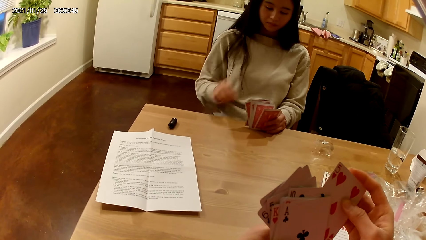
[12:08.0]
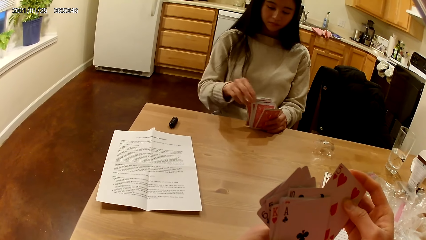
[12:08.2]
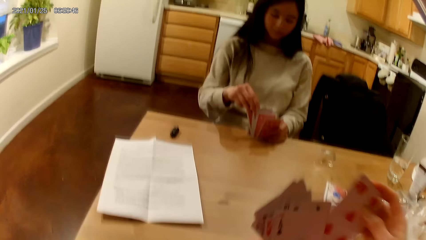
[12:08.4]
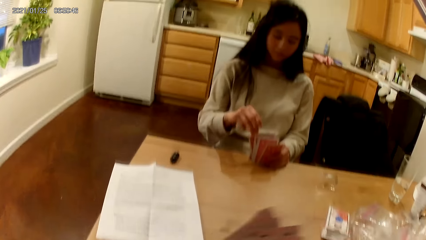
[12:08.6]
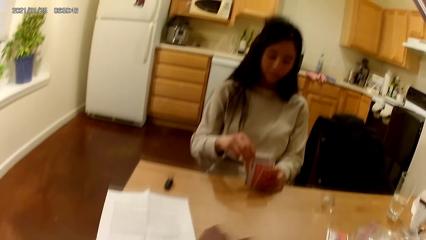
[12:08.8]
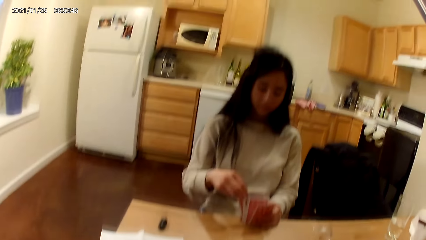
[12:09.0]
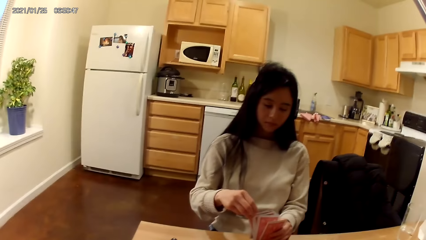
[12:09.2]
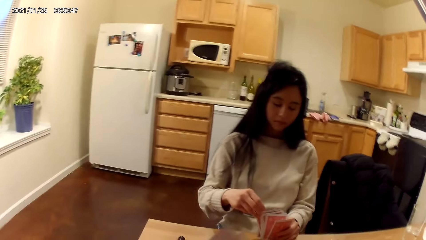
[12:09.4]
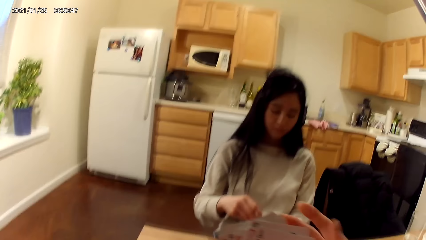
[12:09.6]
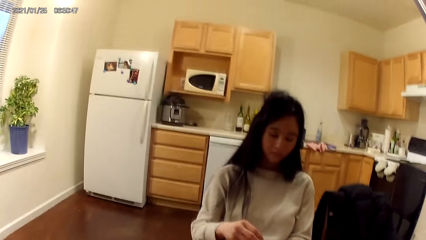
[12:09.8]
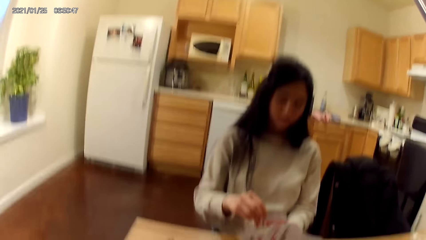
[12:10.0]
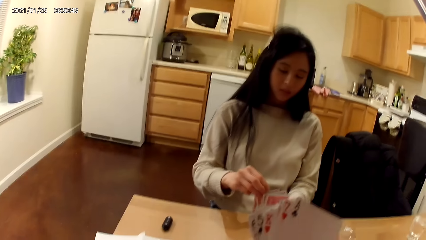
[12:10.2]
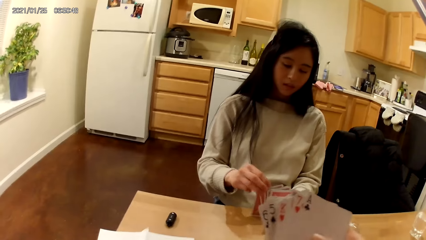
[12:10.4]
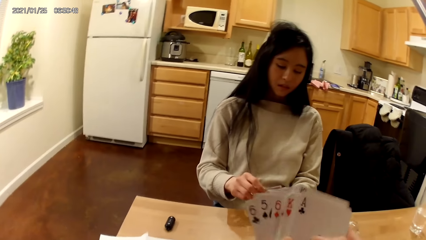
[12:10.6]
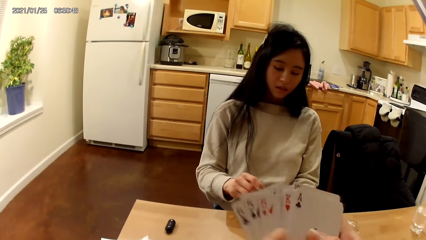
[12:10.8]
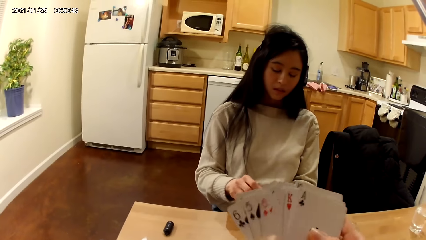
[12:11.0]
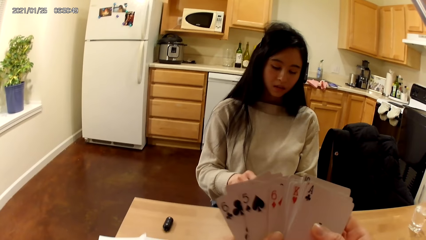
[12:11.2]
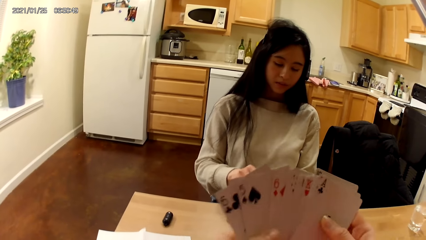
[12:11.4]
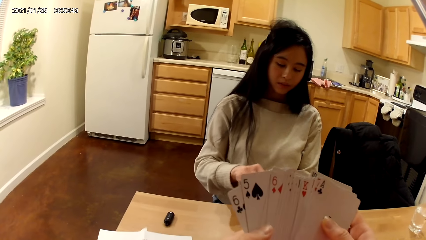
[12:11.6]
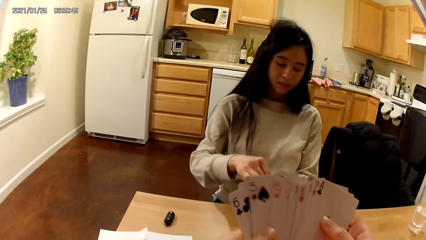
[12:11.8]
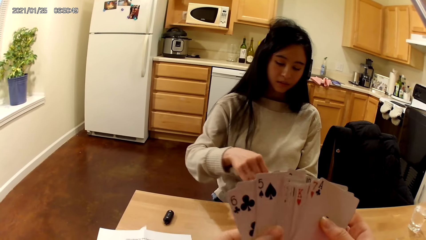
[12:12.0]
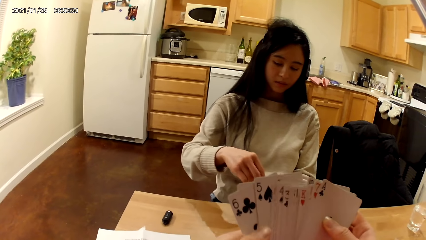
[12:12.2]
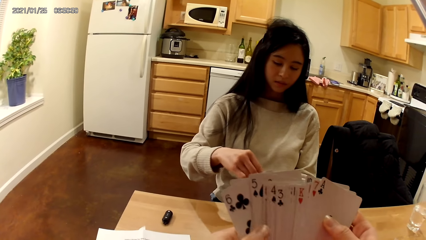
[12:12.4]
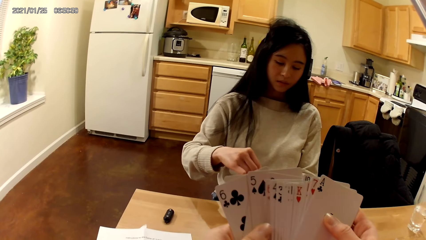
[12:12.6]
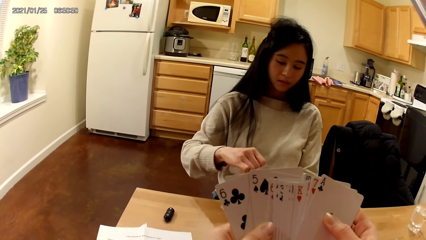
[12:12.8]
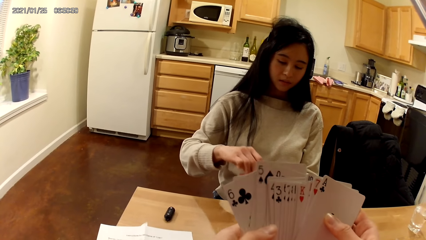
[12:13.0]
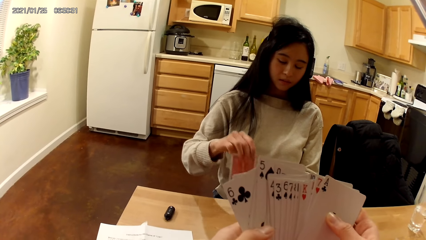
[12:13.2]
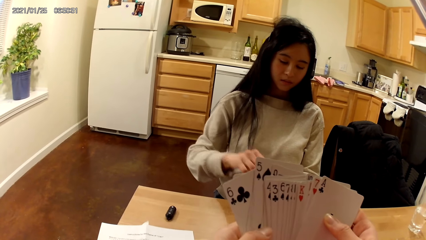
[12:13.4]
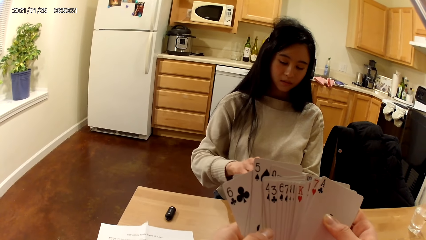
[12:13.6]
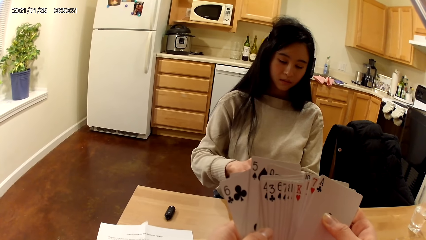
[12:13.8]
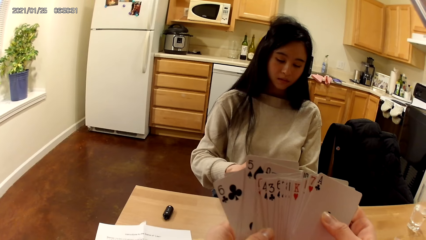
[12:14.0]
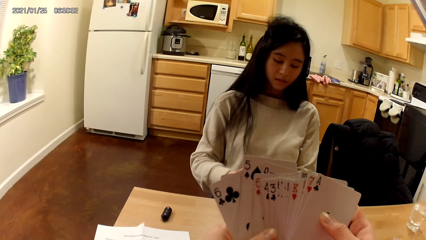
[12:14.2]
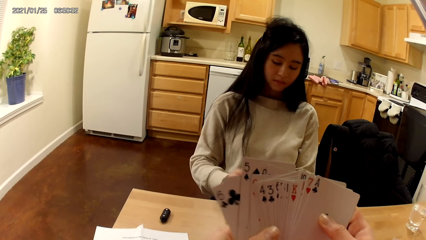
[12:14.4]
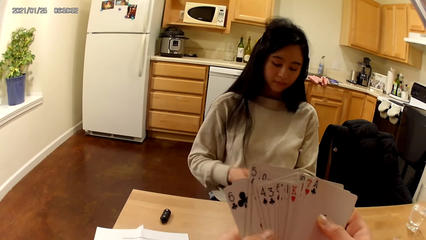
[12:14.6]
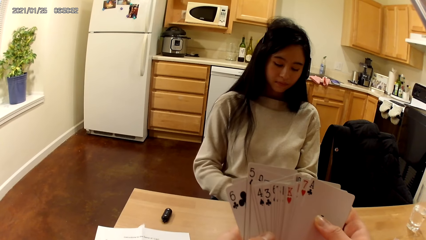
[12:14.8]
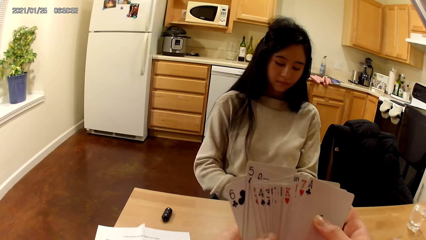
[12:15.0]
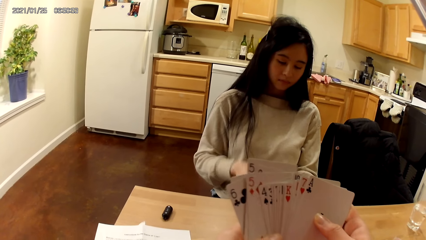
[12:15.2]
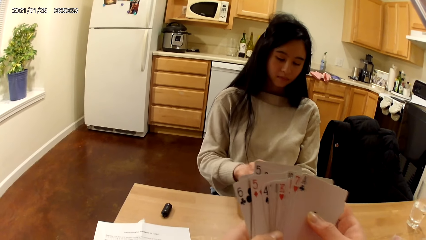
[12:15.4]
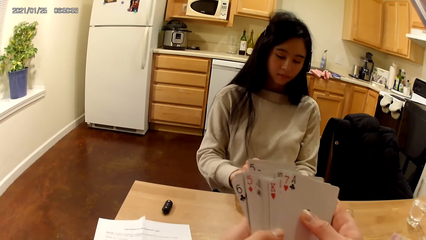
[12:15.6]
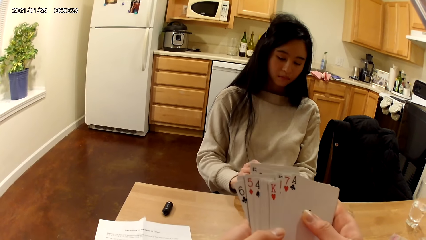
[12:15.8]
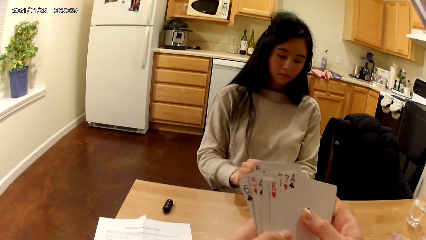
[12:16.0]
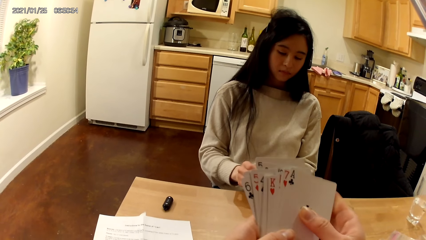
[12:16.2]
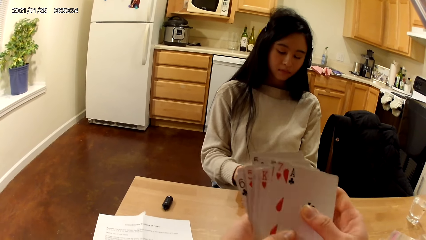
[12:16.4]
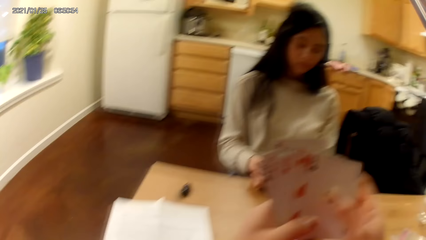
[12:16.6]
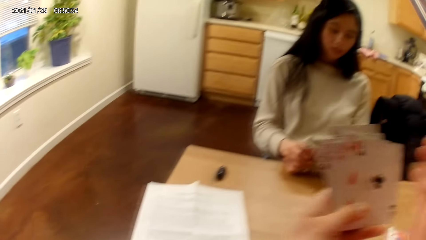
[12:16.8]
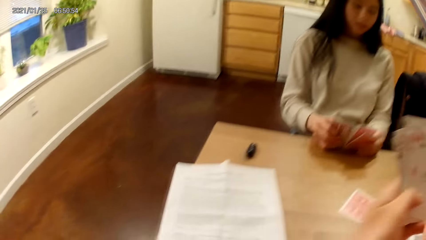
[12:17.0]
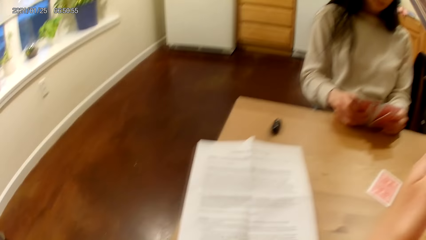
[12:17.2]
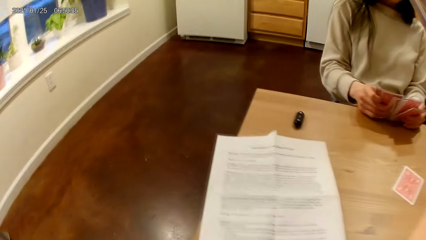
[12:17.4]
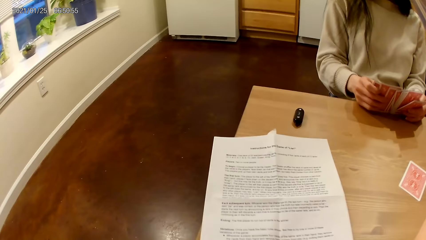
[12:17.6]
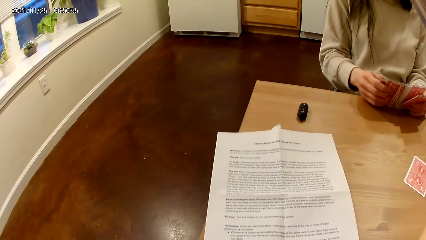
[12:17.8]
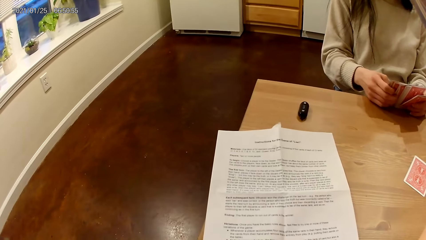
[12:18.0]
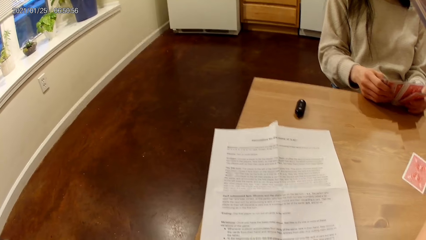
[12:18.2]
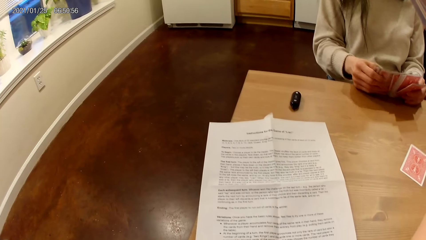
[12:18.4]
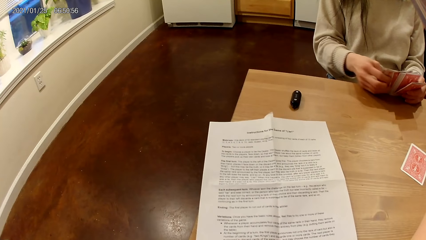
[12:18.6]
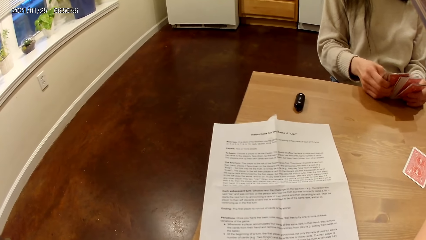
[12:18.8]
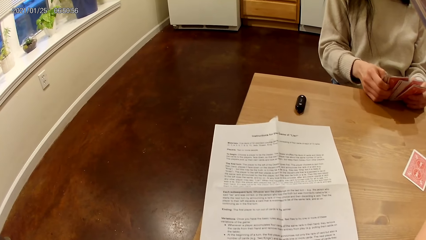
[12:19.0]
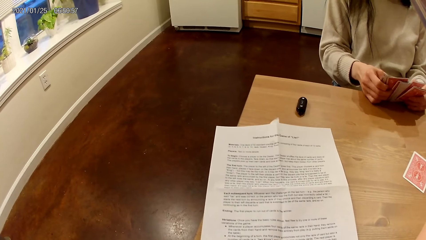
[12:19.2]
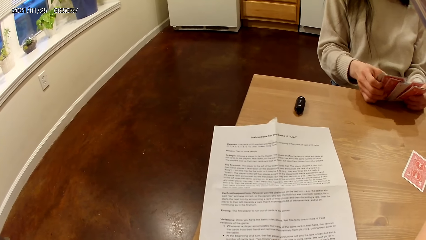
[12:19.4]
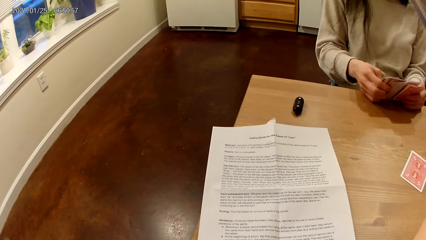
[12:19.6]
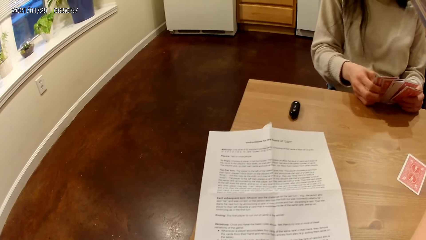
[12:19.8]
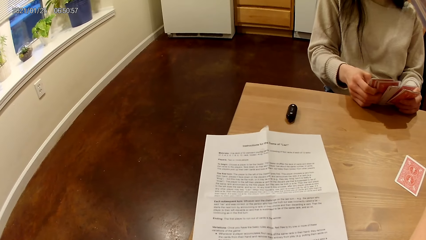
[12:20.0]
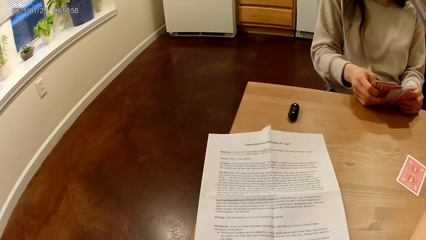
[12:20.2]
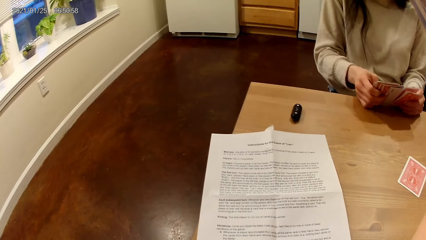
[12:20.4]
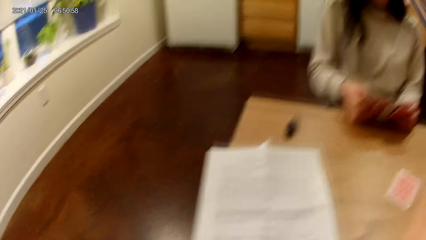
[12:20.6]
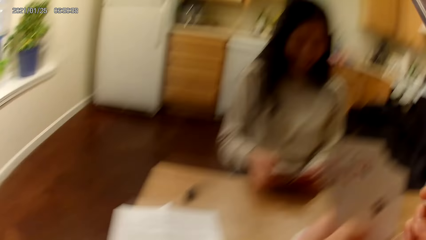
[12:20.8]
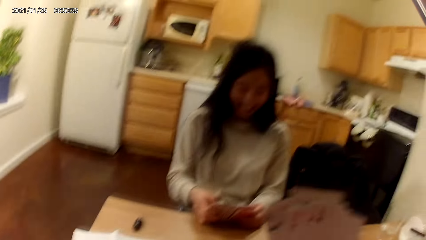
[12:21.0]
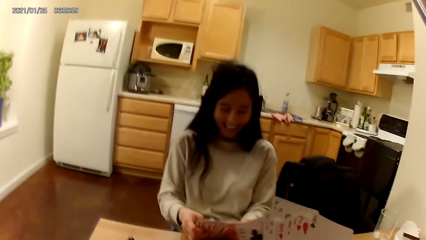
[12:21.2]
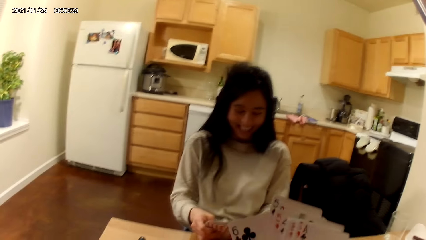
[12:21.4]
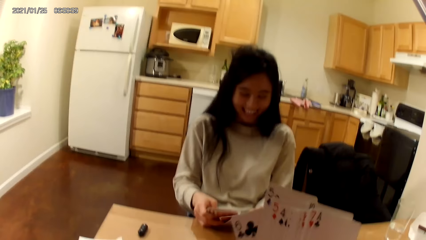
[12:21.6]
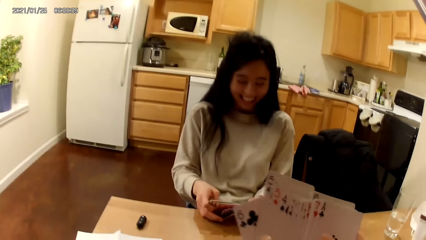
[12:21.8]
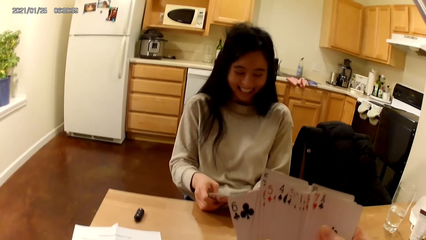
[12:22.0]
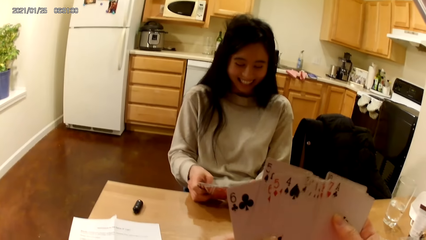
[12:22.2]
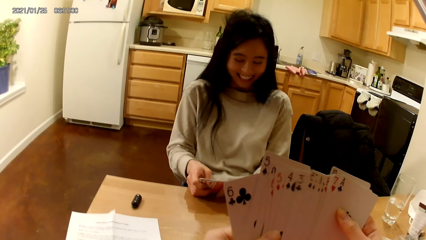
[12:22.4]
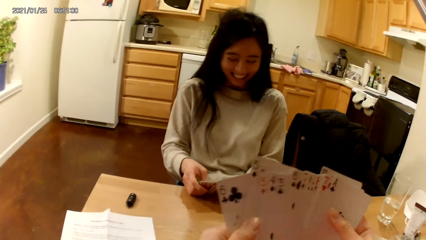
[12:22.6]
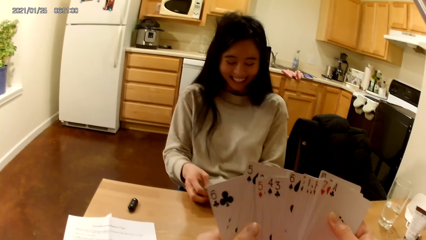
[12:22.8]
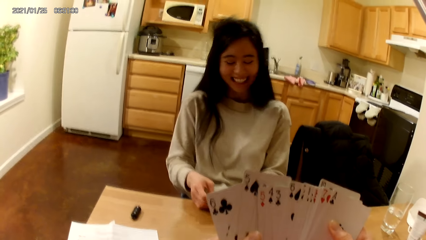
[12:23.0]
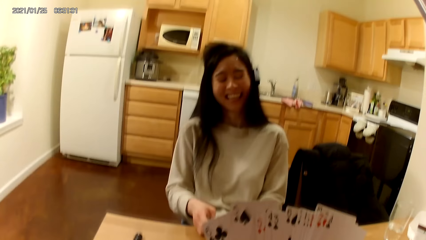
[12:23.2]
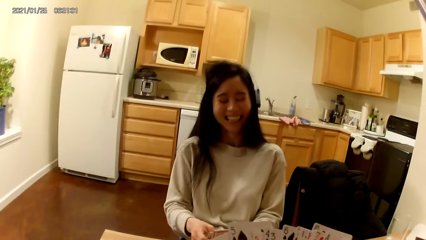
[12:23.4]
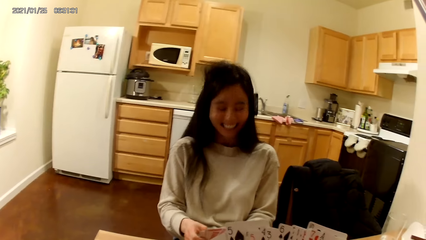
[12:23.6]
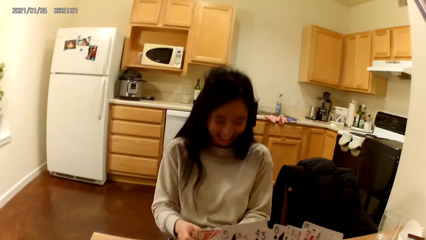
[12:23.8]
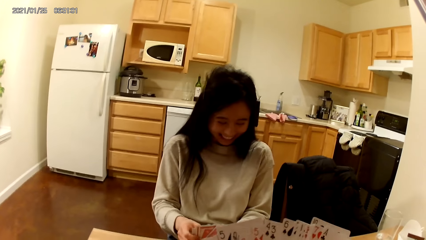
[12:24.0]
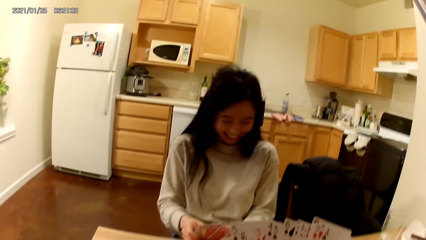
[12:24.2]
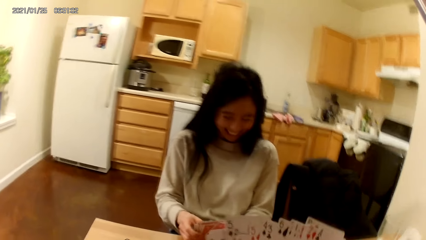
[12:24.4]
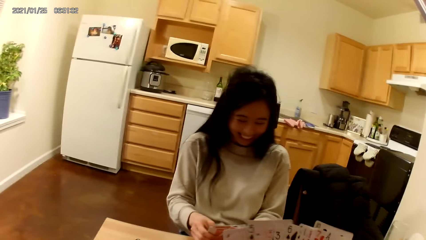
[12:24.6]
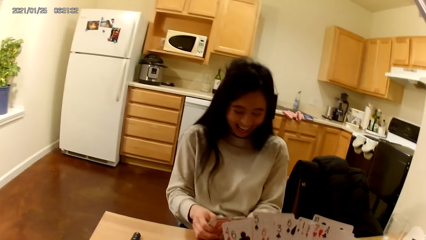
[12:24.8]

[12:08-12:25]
The woman spreads the playing cards in her hands with both hands. The camera wearer puts the card down and arranges the cards. The woman arranges the cards, picks a playing card from her lap with her right hand, tucks the playing card into the playing cards in her left hand with her right hand, and spreads the playing cards in her hands with both hands. The woman laughs at the camera wearer.
